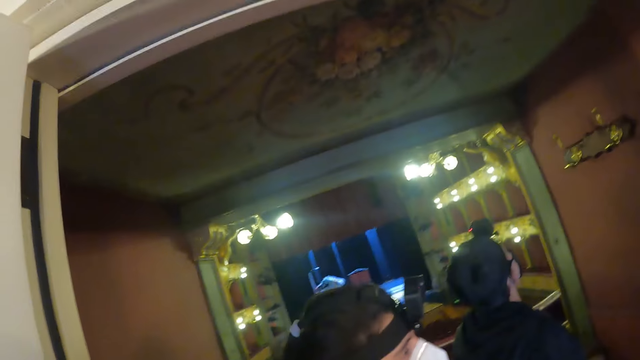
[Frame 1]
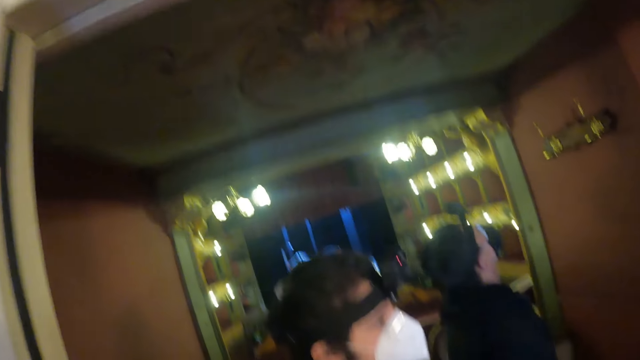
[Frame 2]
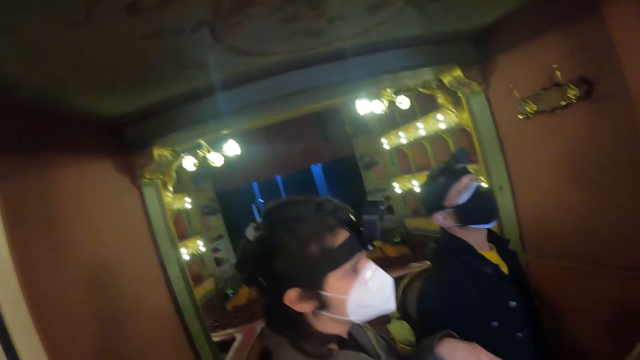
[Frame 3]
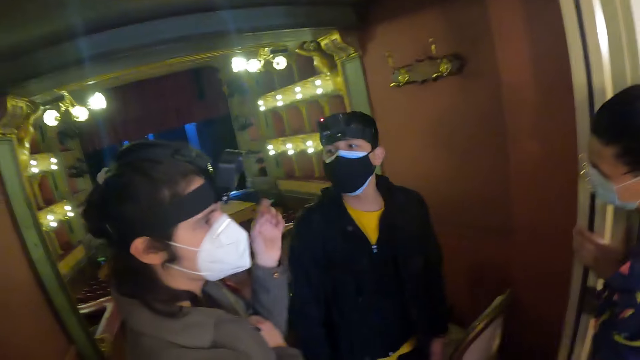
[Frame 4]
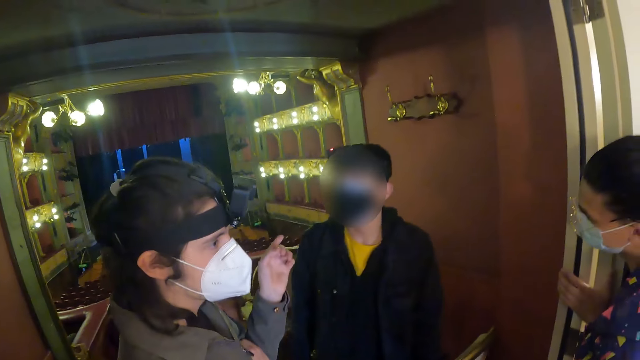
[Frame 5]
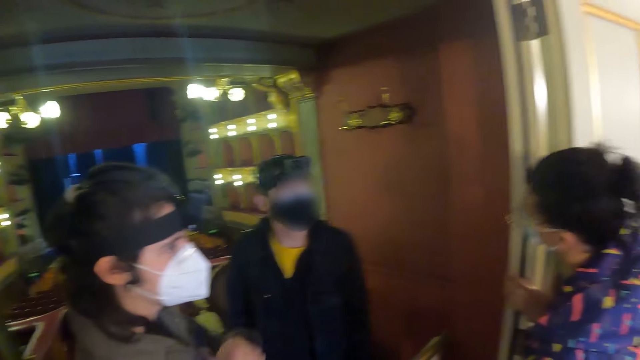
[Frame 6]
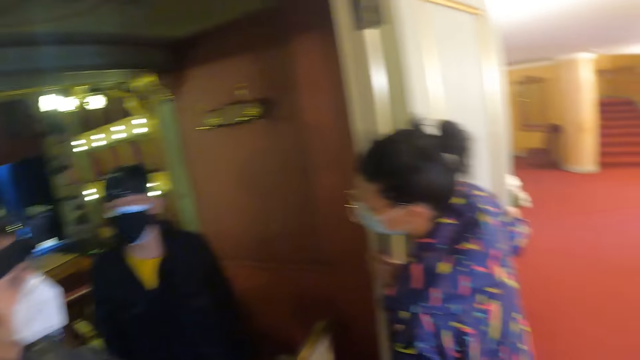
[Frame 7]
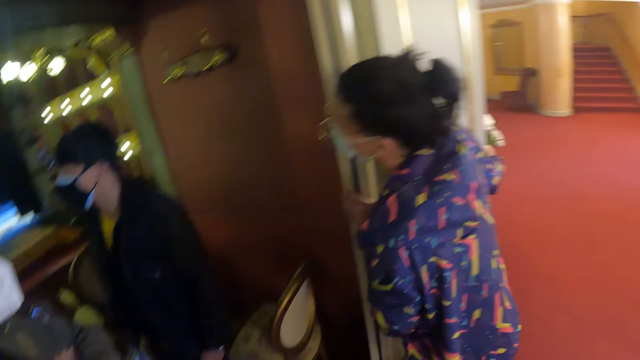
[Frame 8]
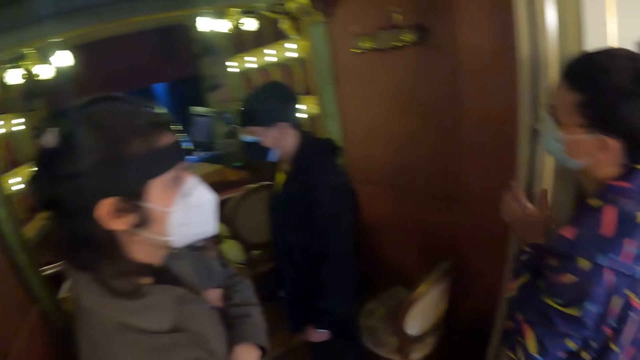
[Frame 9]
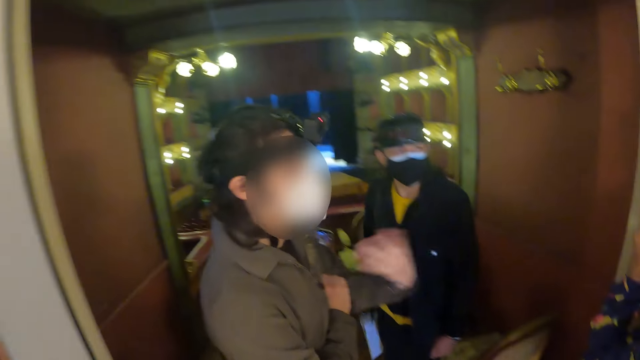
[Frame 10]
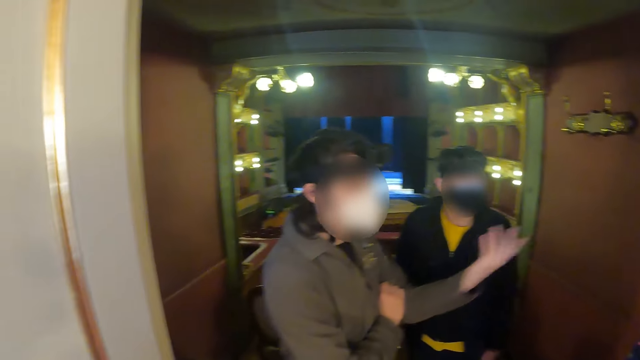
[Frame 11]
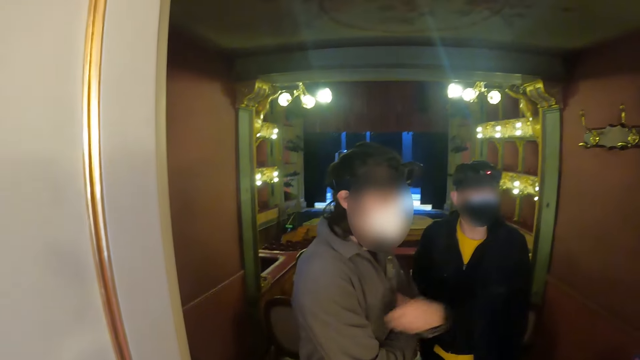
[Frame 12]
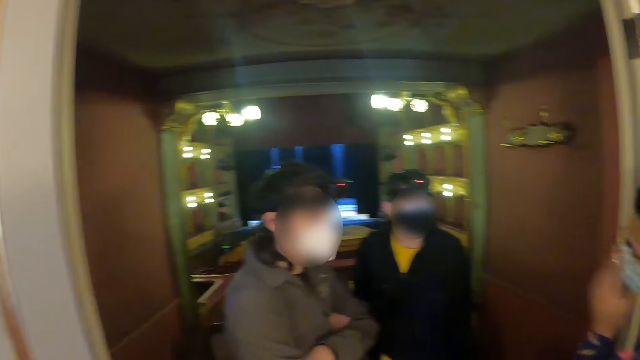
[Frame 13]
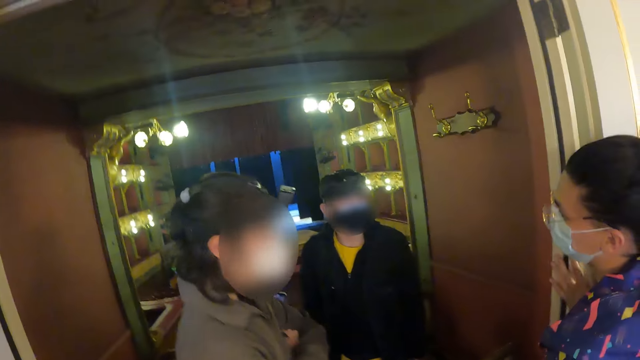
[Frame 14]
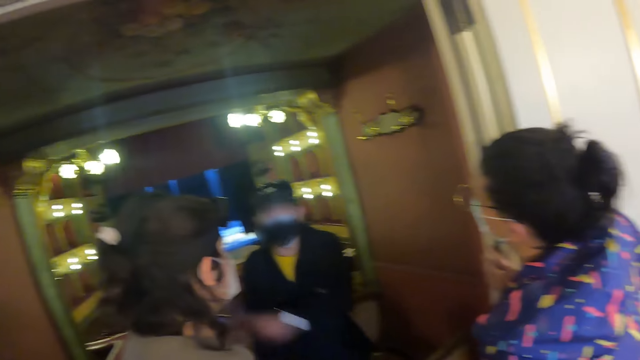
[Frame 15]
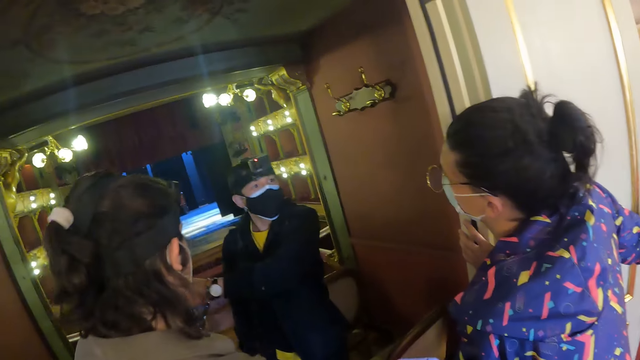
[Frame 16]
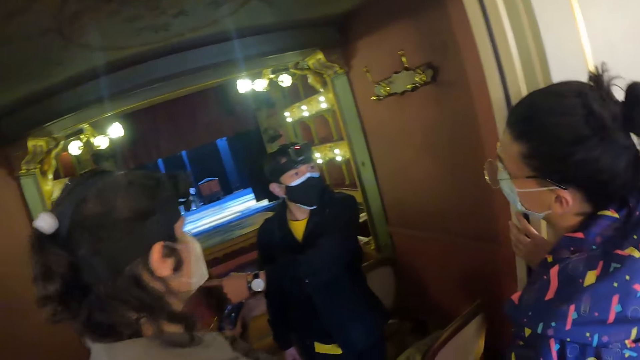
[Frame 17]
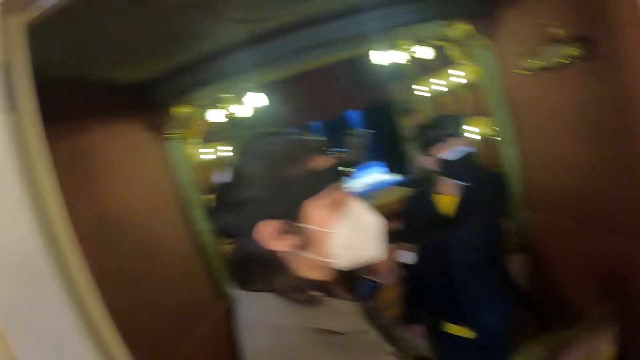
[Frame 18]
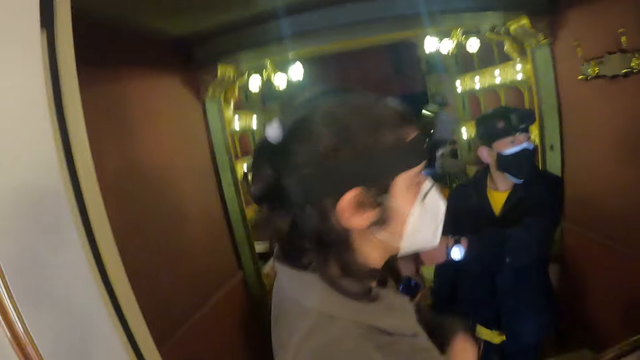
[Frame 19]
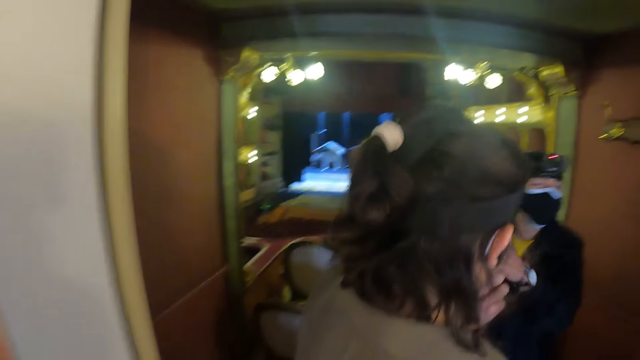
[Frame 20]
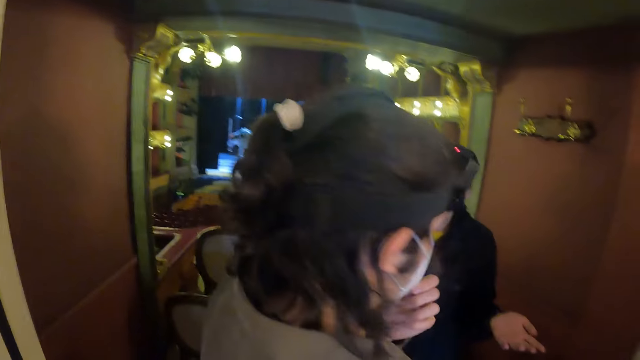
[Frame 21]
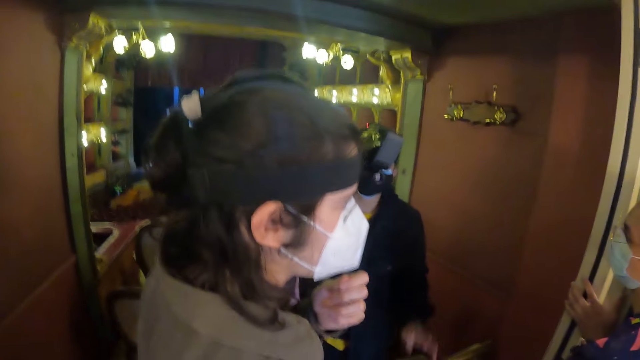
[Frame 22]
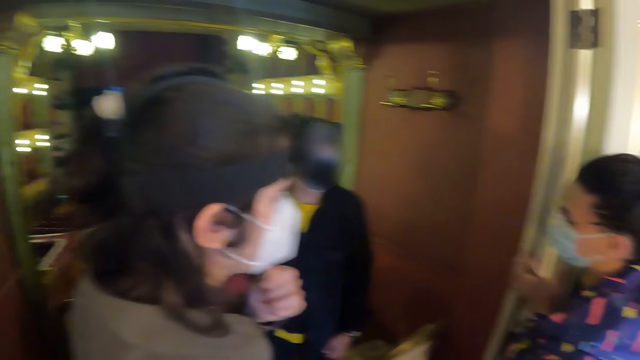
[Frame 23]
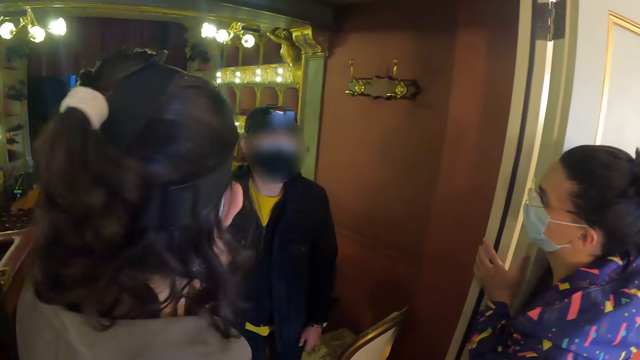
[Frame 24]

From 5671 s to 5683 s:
The camera wearer looks up. They look left. A lady interacts with another lady. The camera wearer looks around the hallway. They look at the room. They look forward. The first lady is with a man.

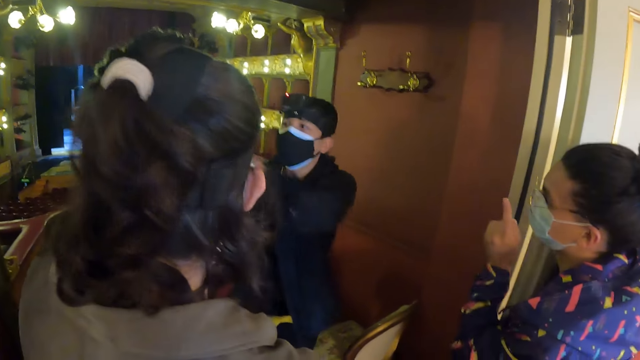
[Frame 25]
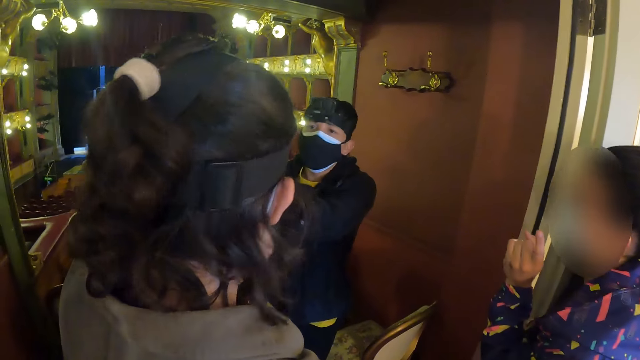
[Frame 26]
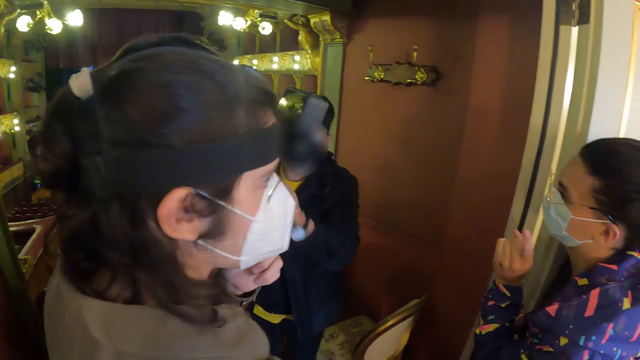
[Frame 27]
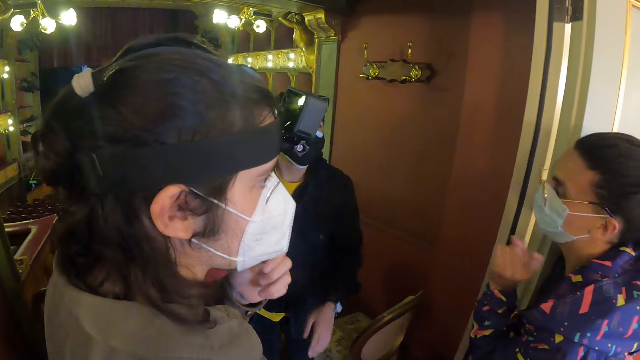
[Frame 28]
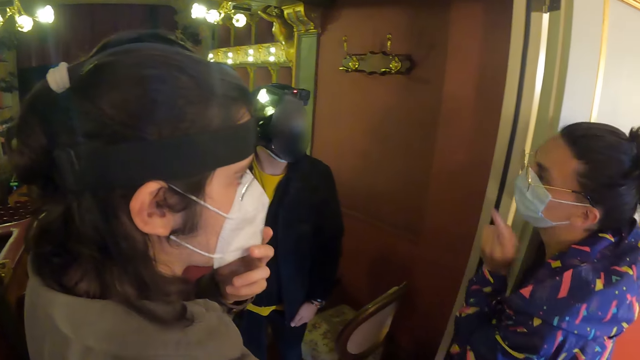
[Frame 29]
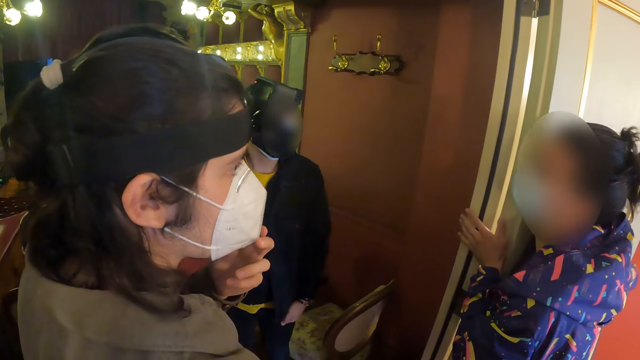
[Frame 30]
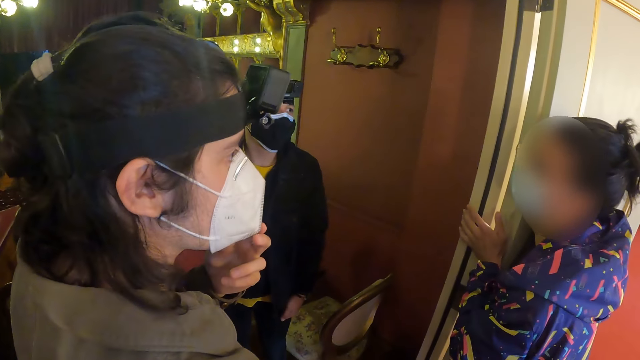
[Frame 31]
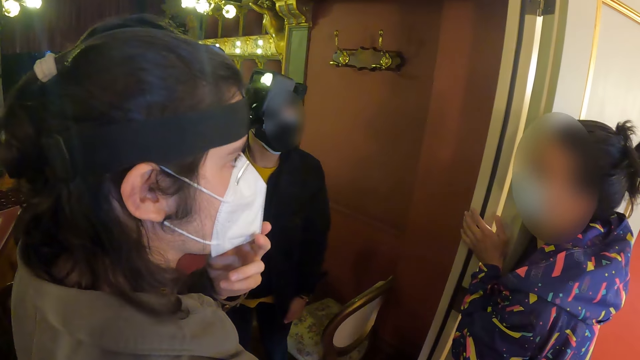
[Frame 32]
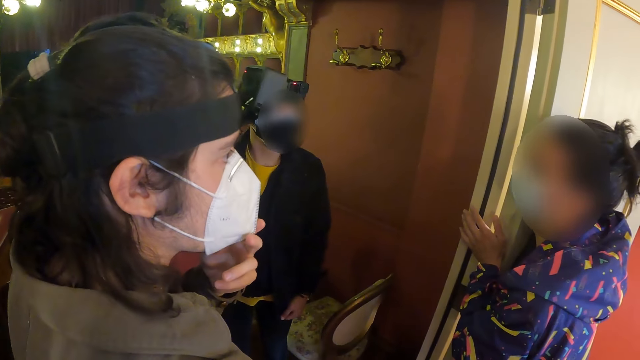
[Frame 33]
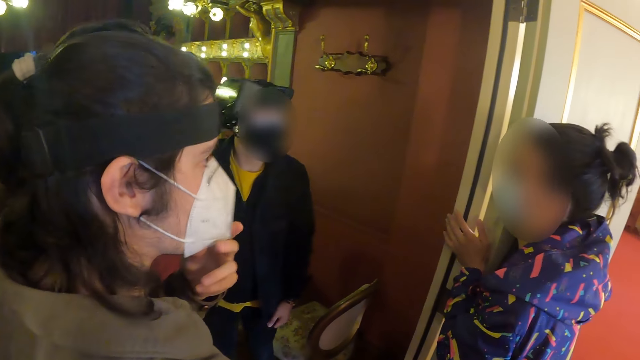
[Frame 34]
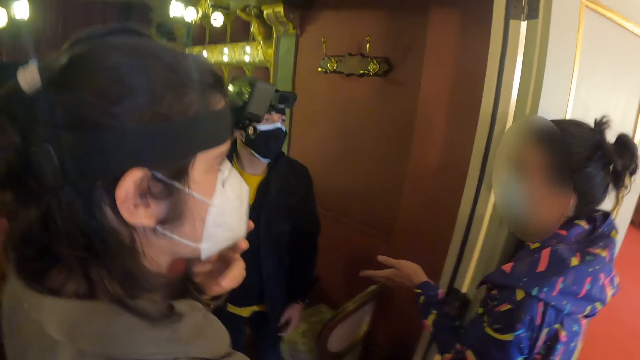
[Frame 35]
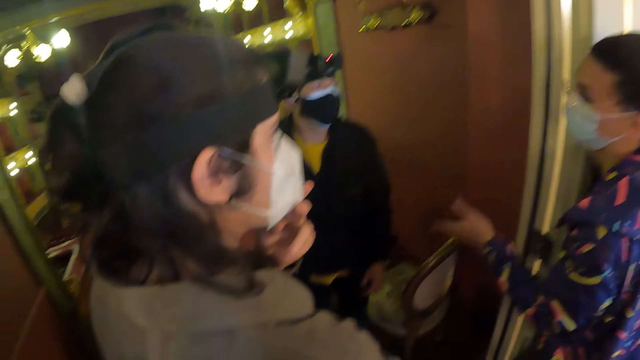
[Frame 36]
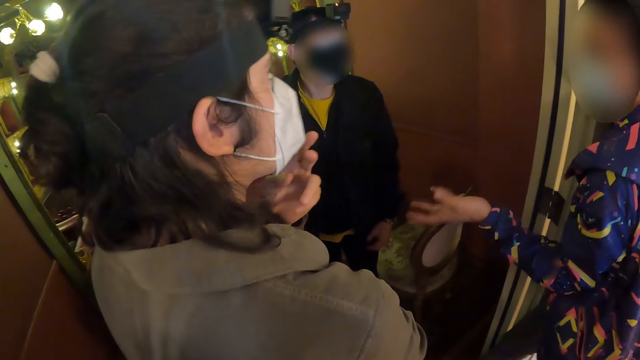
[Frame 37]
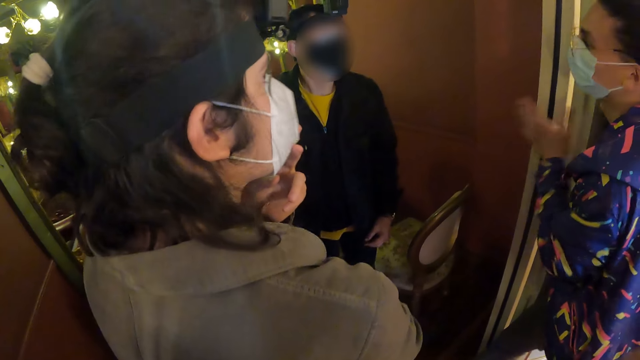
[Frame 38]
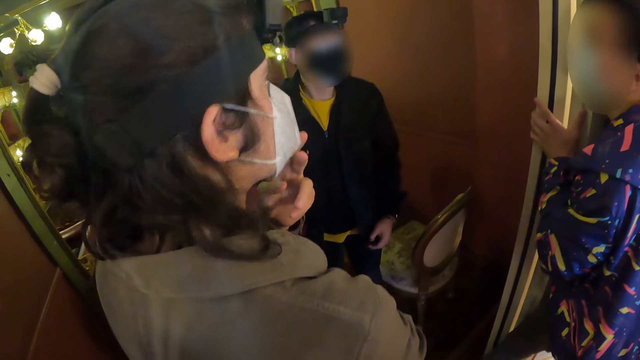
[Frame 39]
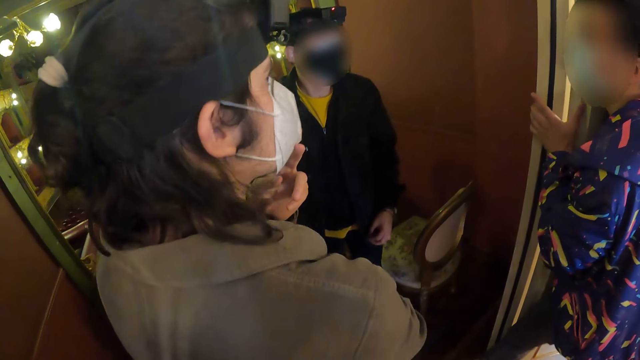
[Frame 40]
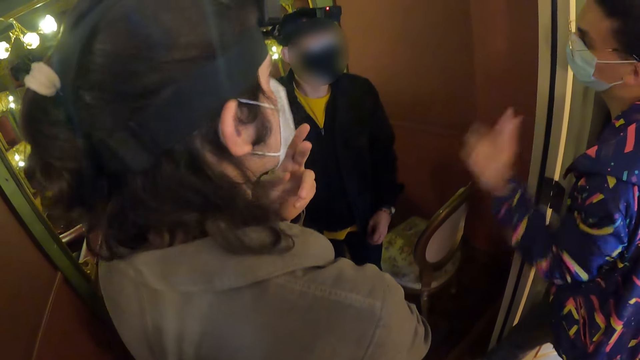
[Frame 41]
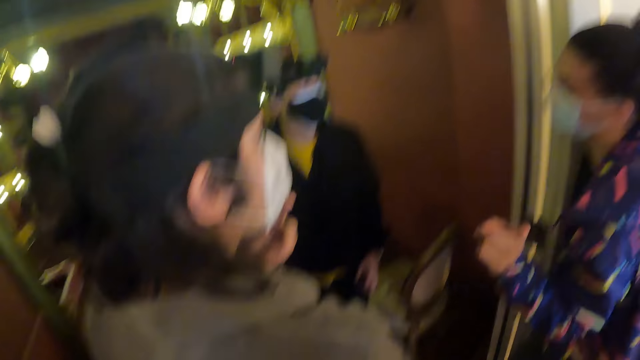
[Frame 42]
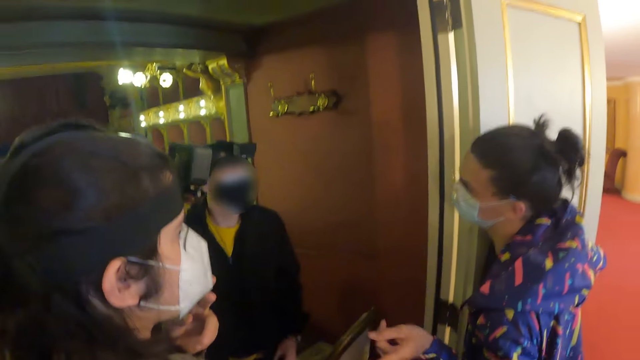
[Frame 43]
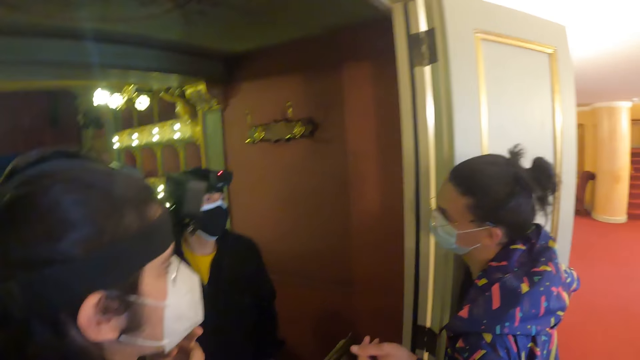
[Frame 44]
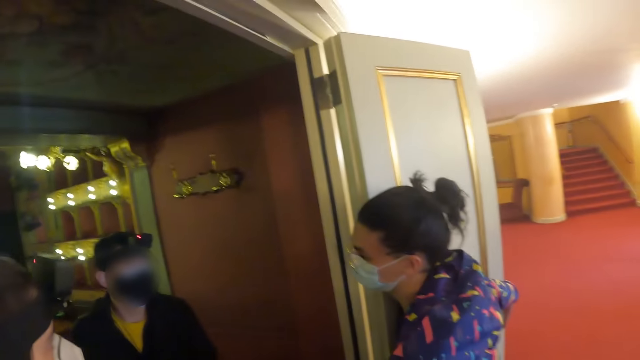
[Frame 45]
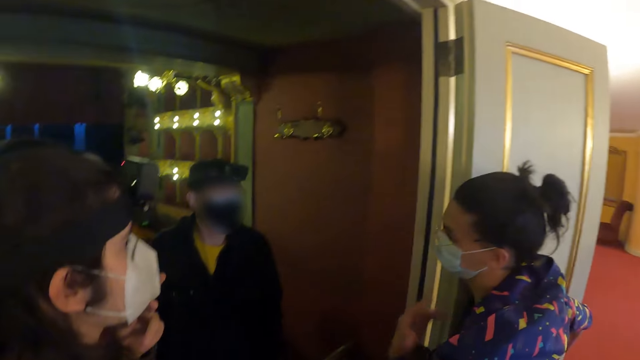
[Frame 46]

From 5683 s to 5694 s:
A person moves her hand. The camera wearer stares at three people. The person moves her hand. Another person puts hands on the door. The camera wearer stares at the three people. The first person moves her hand.
